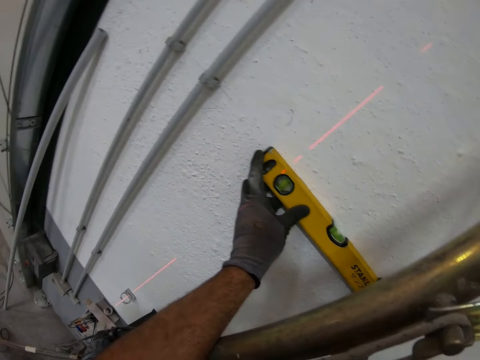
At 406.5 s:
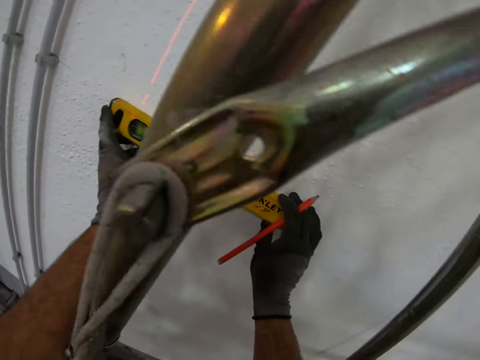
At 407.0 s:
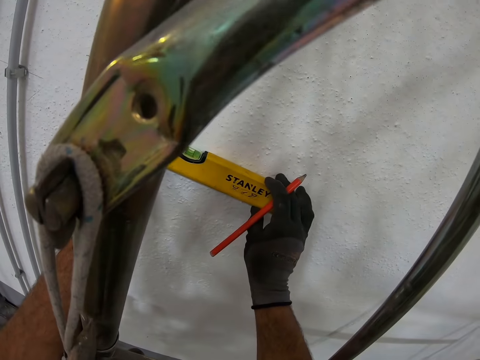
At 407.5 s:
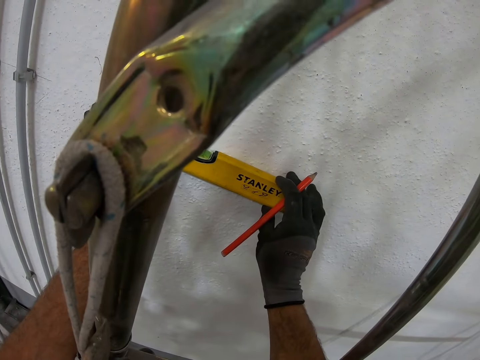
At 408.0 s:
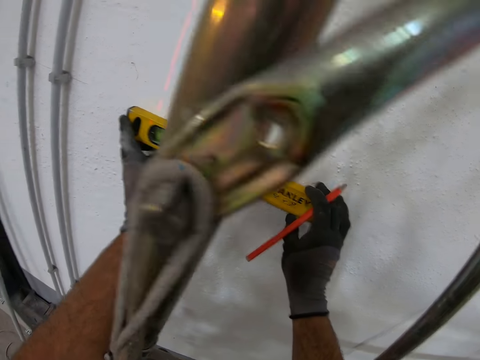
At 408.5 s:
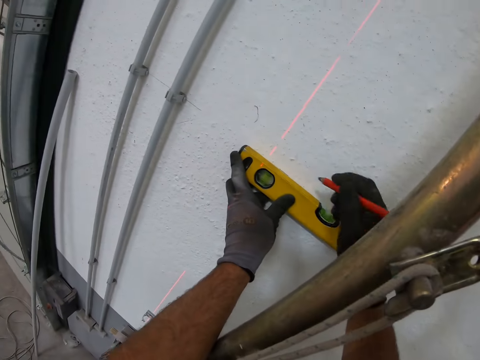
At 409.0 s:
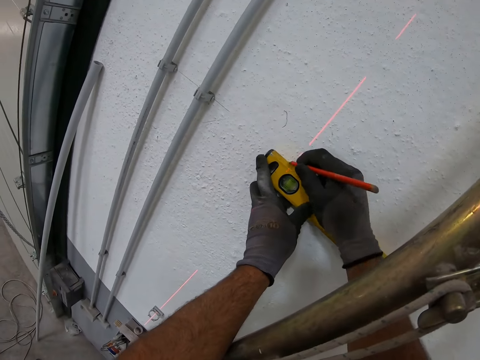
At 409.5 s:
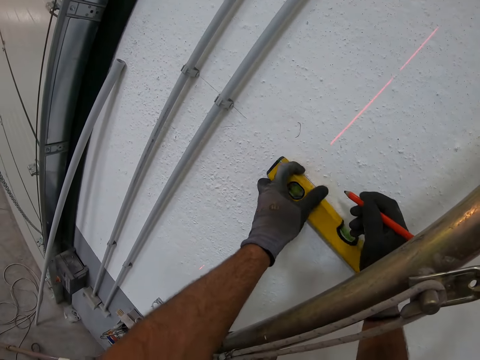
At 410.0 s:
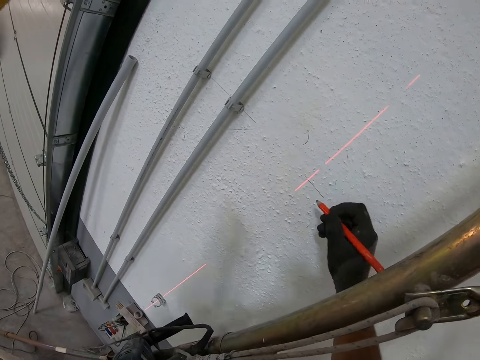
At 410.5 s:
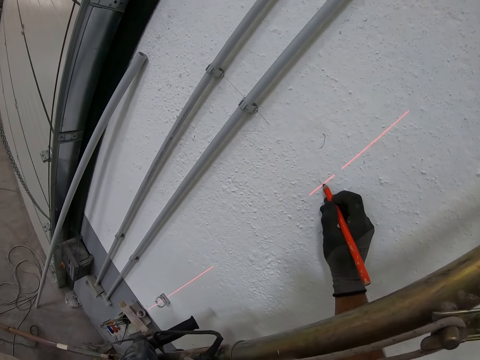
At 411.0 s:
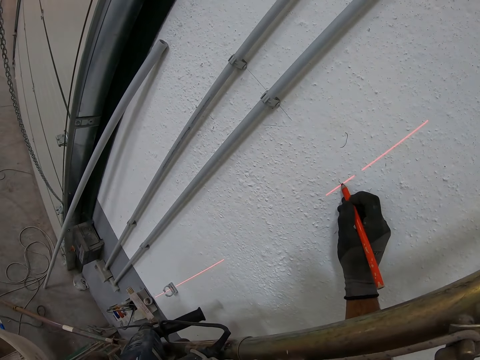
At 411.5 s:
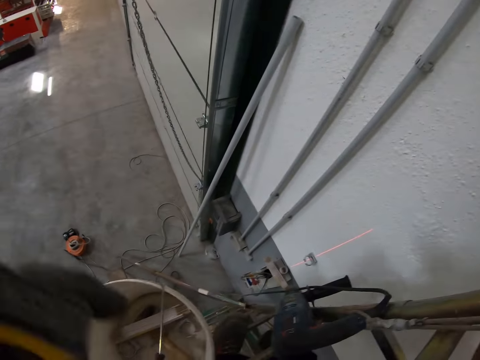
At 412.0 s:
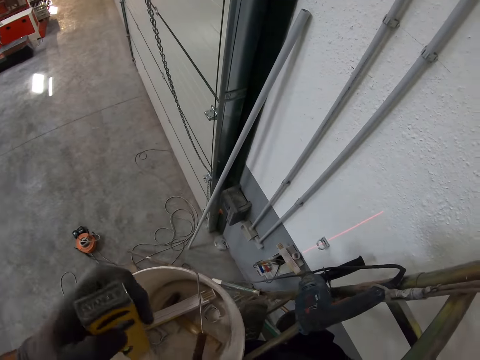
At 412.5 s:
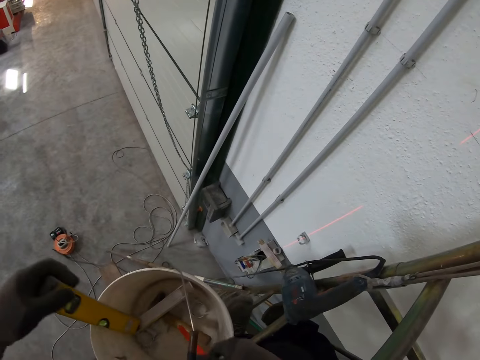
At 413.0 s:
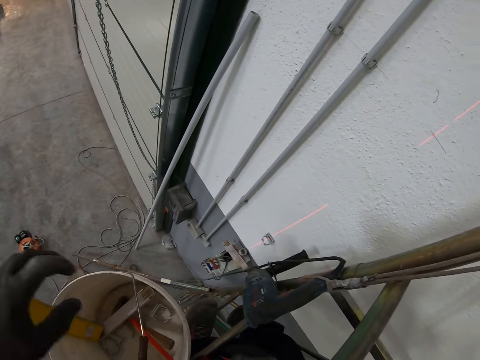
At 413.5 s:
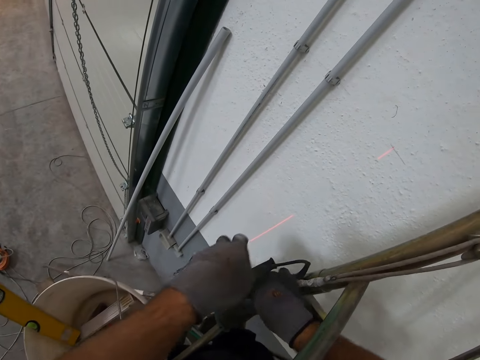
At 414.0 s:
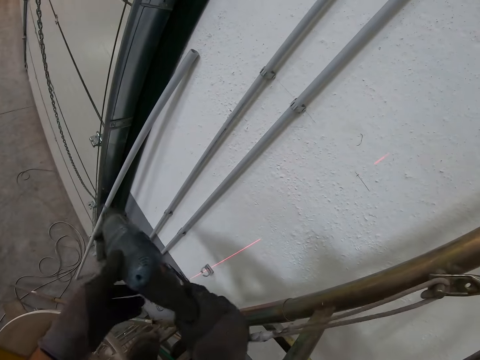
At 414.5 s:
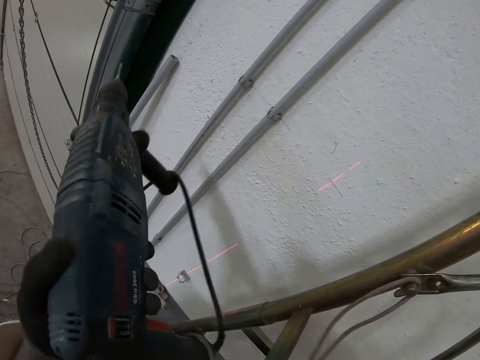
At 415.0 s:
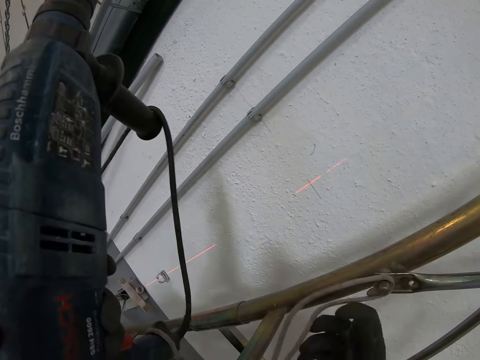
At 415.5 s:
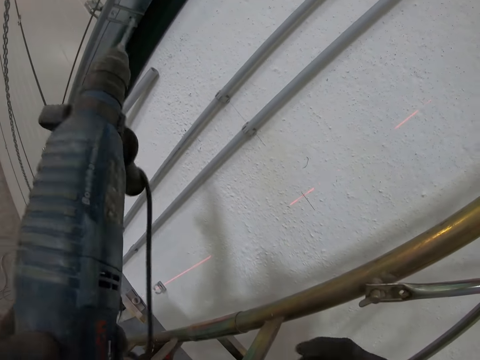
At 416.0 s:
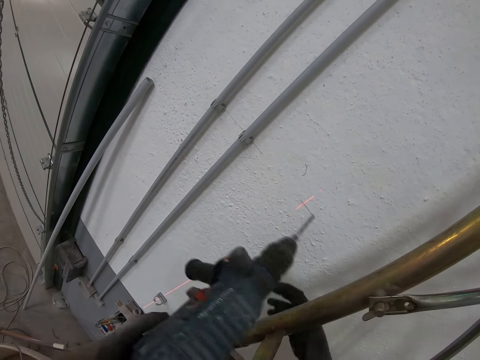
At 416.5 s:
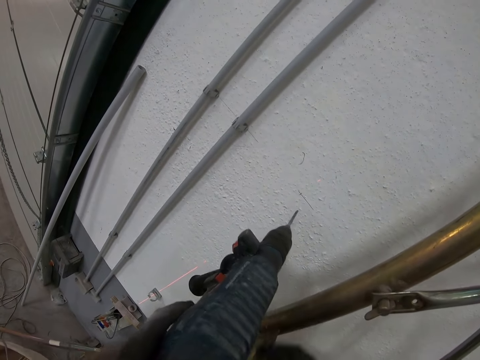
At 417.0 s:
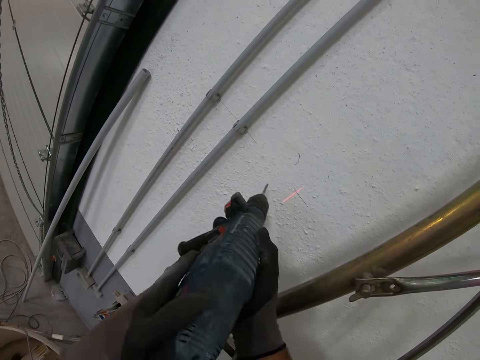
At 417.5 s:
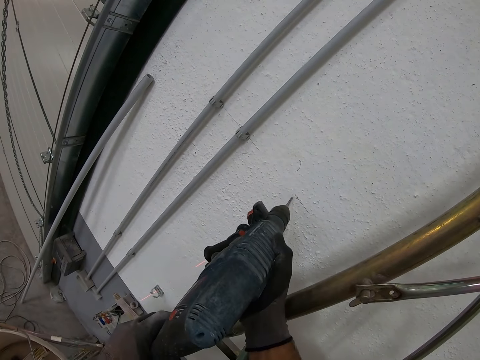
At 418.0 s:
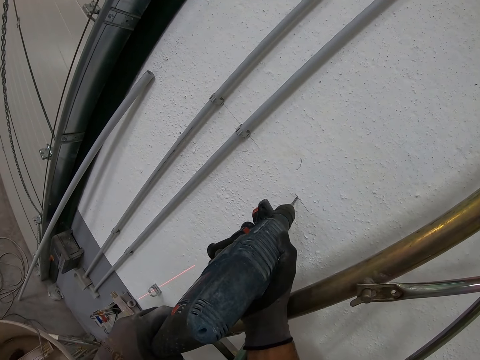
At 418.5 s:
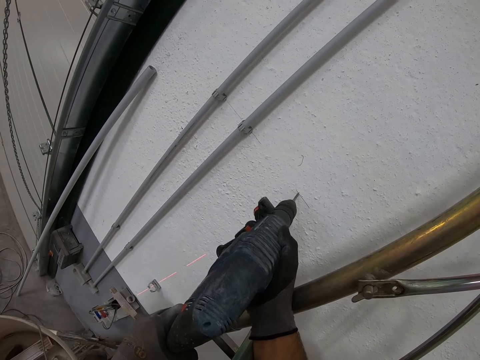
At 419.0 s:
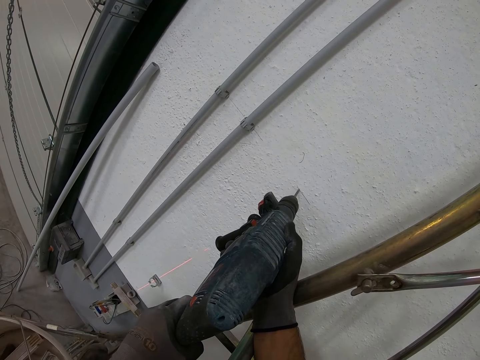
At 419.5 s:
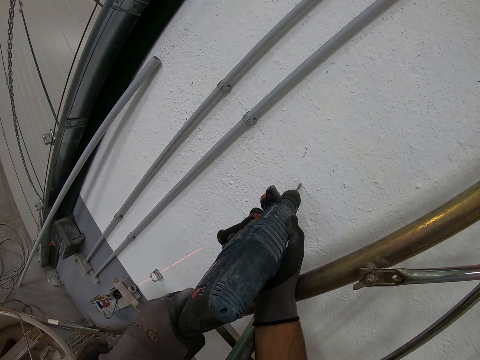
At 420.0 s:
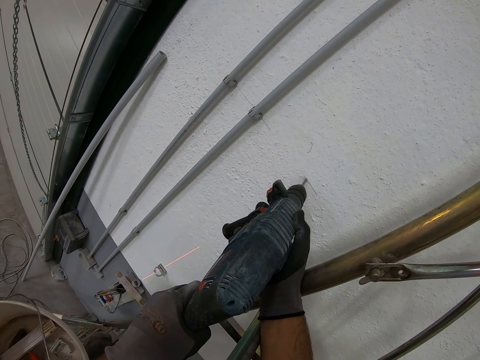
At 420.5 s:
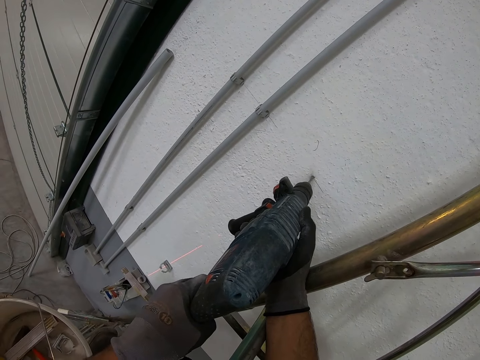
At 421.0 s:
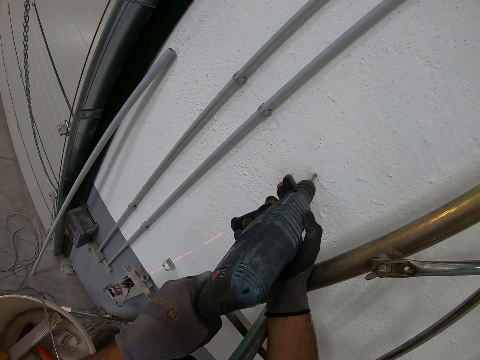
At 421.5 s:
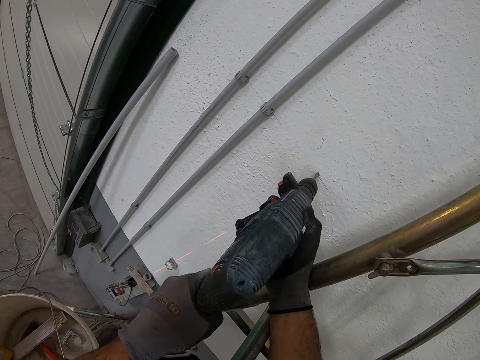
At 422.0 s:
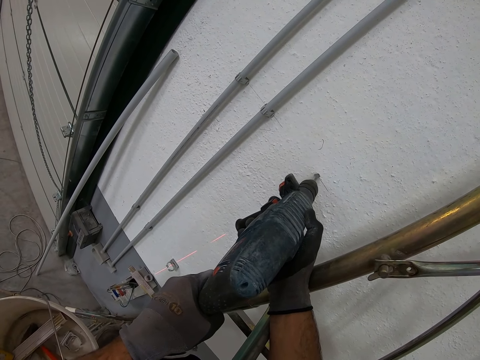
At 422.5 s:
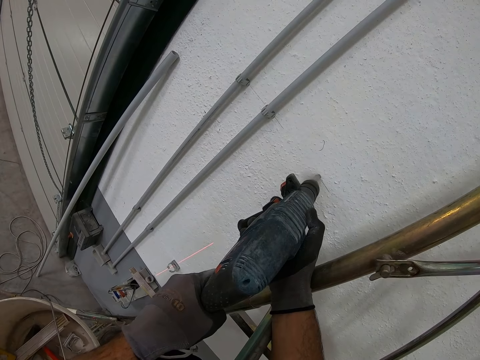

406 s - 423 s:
The camera wearer marks the wall with a pencil. They lift the water gauge from the wall. They mark the wall with a pencil. They drop the water gauge in the bucket. They drop the pencil in the bucket. They lift a drill wrench. They remove the drill wrench cable from the bolt. They drill a hole on the wall with the drill wrench.

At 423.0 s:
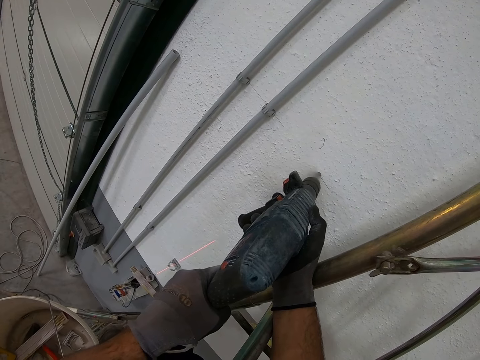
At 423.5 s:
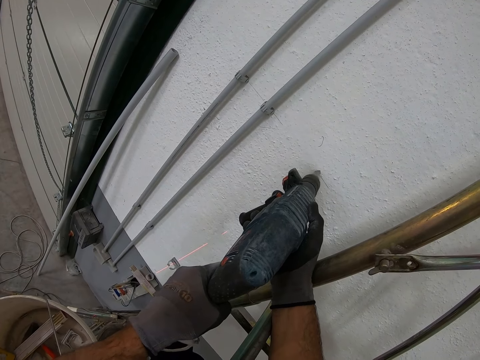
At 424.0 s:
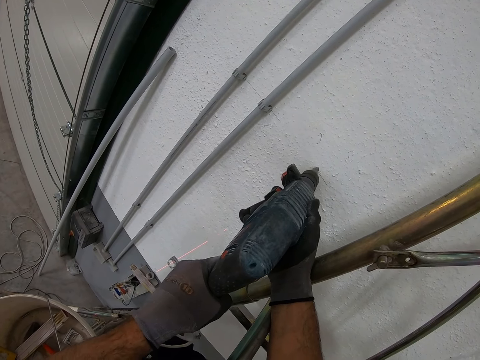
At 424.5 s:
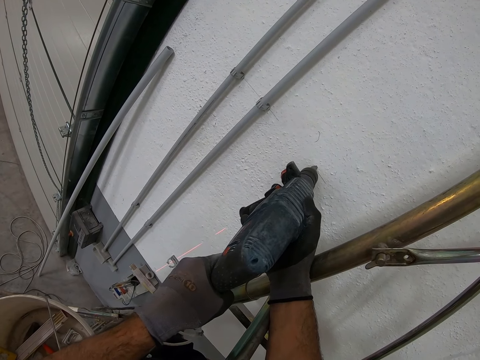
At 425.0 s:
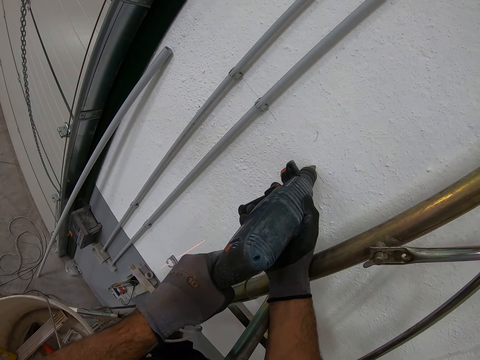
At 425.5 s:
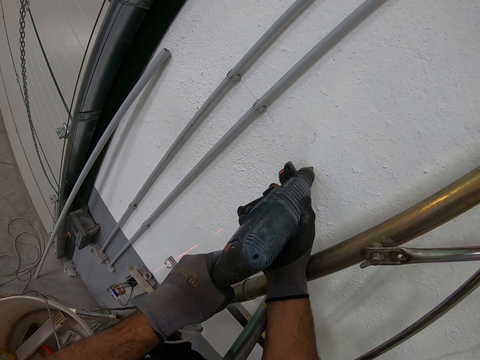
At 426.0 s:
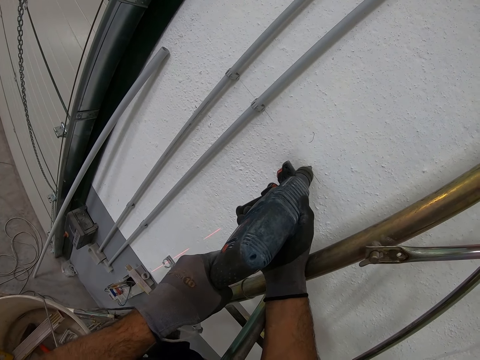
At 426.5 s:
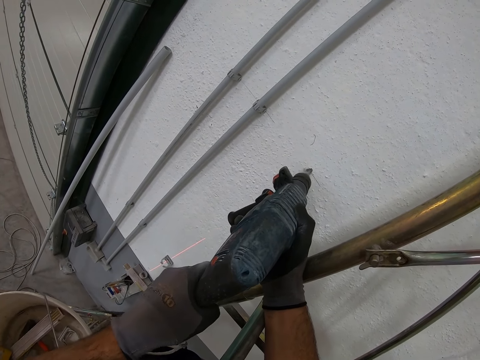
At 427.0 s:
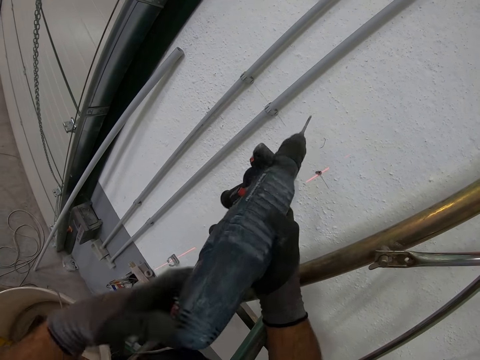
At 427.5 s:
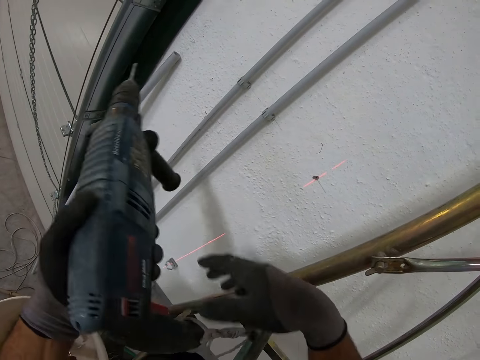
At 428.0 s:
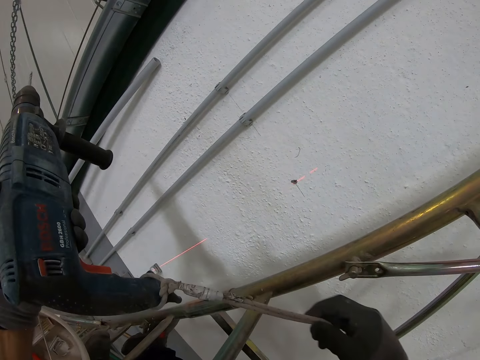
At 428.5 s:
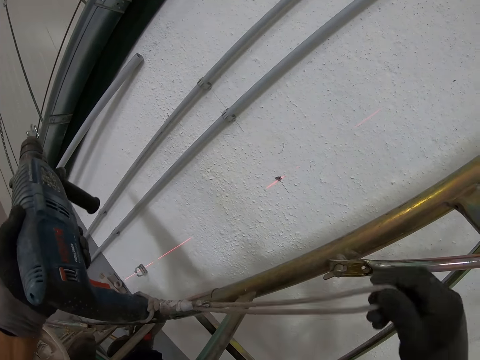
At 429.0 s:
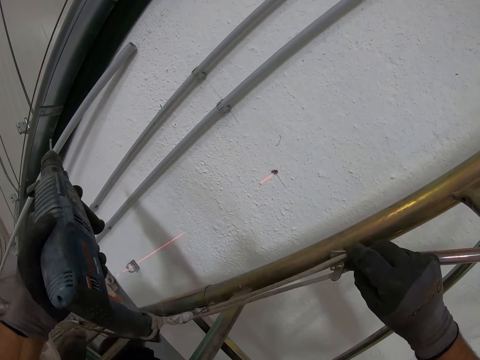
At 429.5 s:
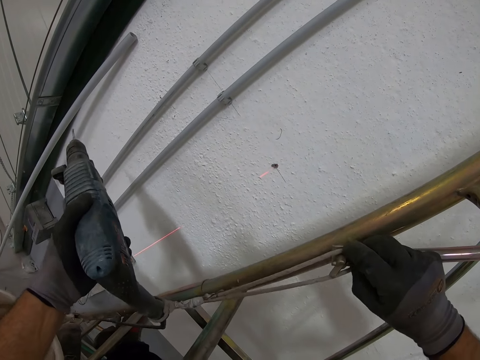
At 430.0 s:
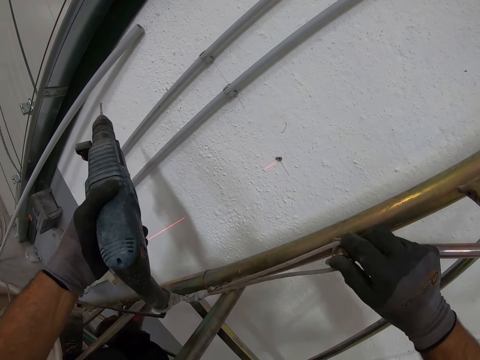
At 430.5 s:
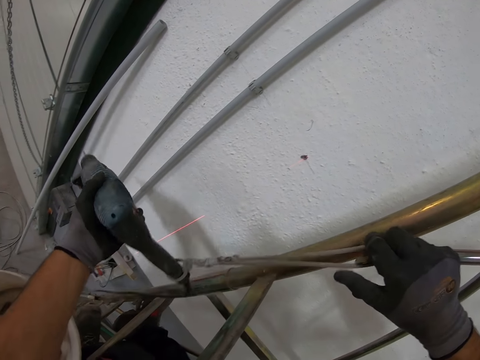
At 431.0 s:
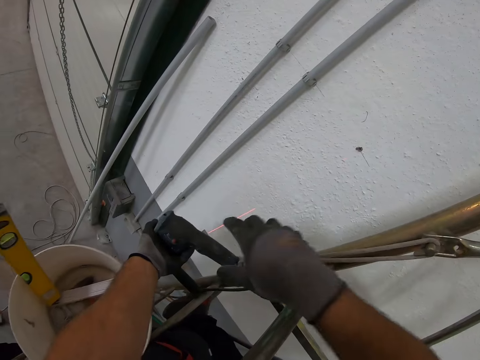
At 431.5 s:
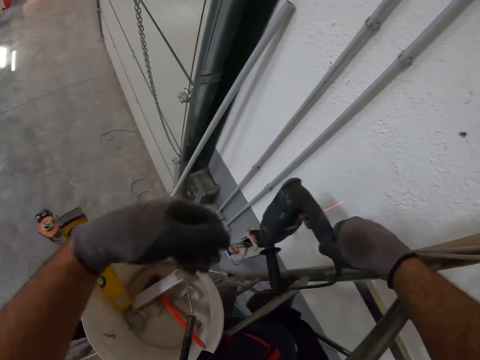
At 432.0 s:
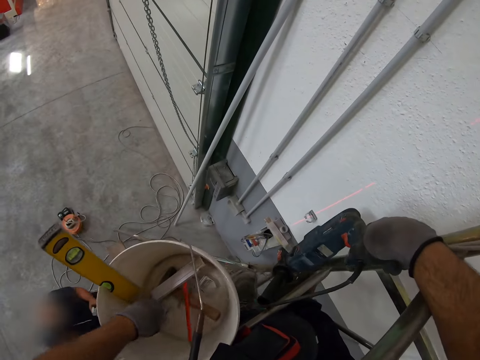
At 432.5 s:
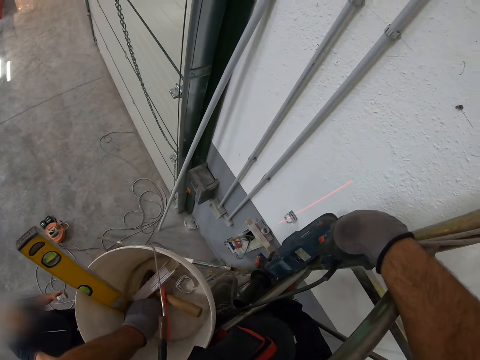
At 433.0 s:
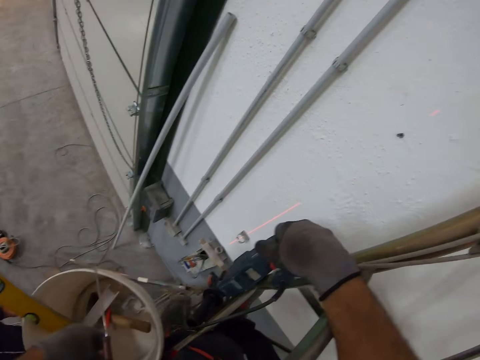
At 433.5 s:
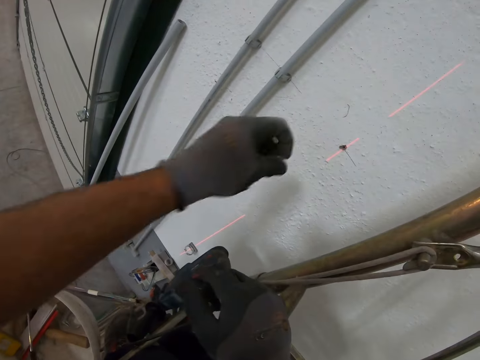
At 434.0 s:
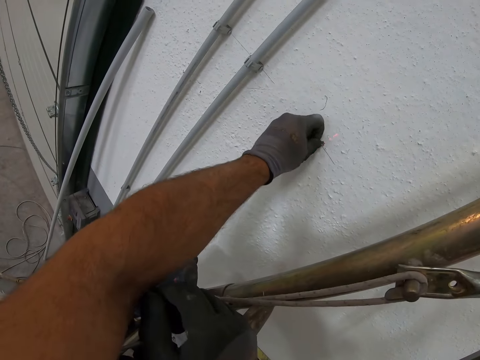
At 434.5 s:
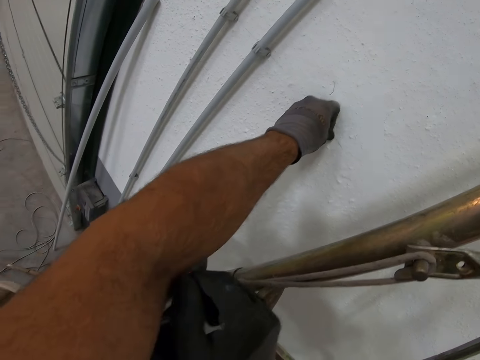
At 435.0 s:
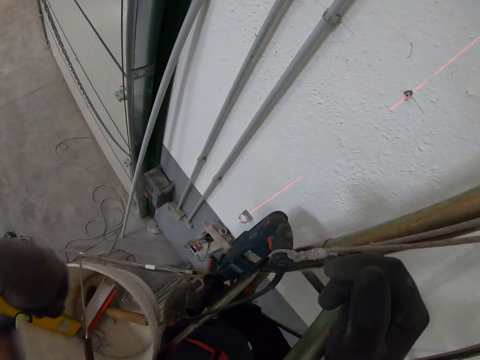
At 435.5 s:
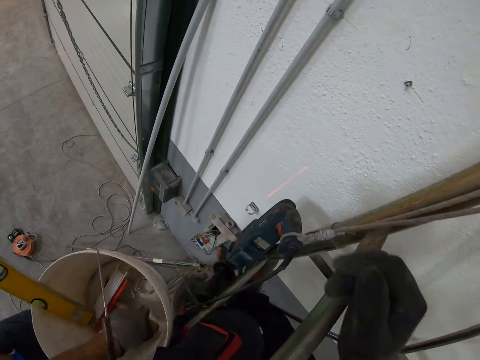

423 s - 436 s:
The camera wearer hooks the drill wrench cable on a bolt. They lift something from the bucket. They fit something on the hole.
